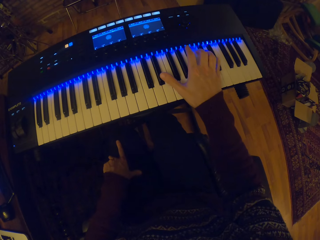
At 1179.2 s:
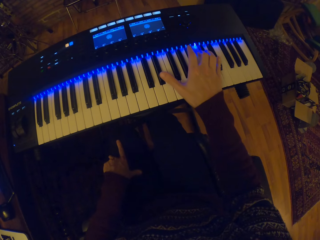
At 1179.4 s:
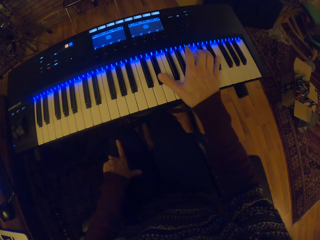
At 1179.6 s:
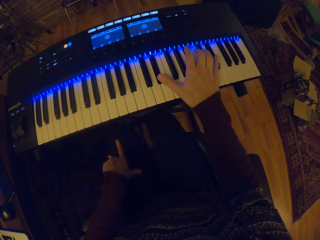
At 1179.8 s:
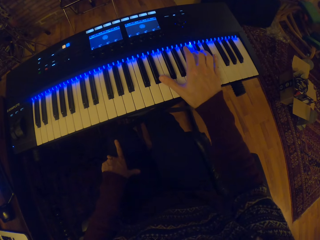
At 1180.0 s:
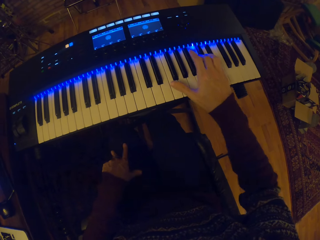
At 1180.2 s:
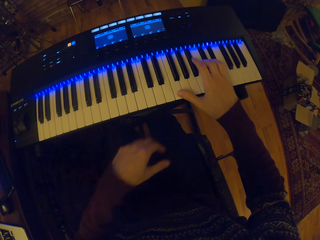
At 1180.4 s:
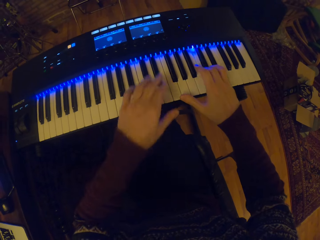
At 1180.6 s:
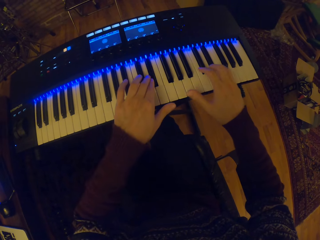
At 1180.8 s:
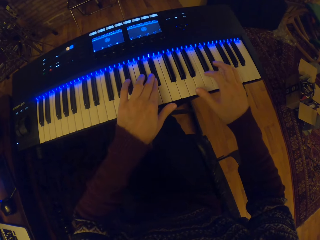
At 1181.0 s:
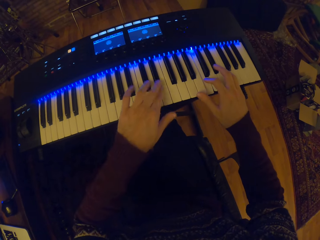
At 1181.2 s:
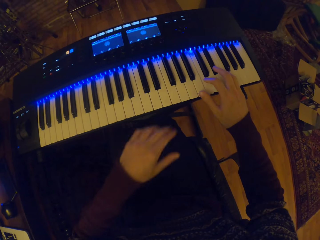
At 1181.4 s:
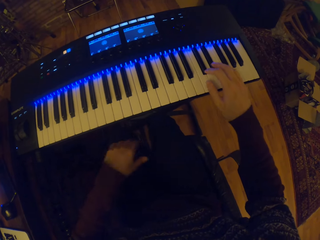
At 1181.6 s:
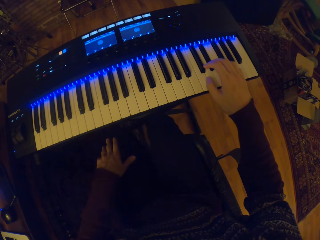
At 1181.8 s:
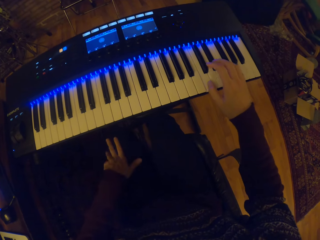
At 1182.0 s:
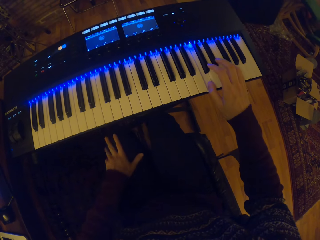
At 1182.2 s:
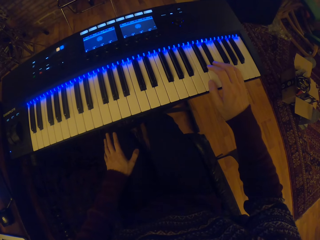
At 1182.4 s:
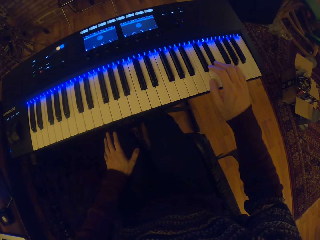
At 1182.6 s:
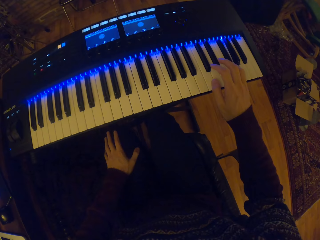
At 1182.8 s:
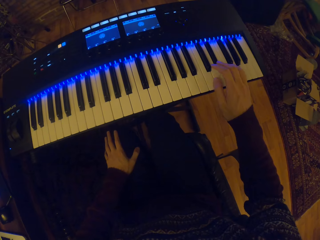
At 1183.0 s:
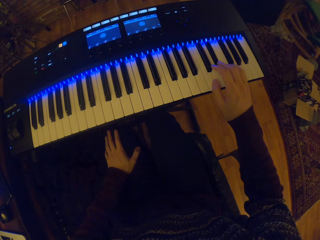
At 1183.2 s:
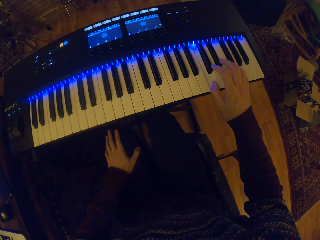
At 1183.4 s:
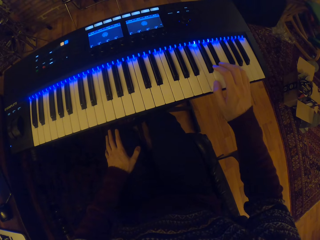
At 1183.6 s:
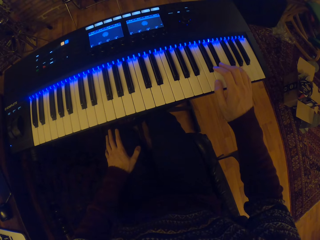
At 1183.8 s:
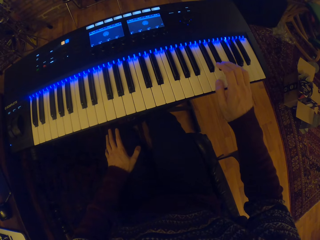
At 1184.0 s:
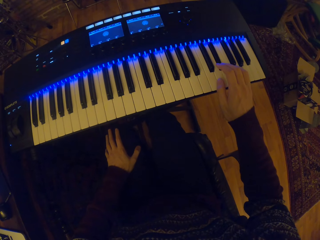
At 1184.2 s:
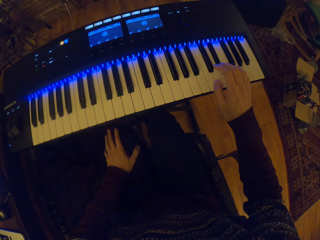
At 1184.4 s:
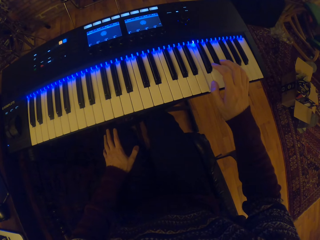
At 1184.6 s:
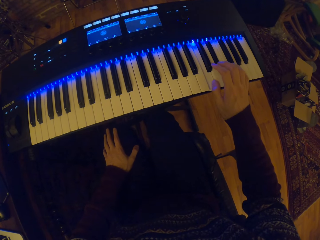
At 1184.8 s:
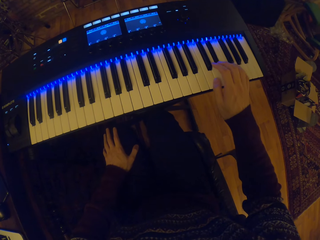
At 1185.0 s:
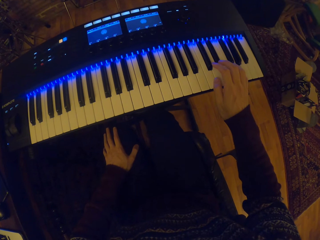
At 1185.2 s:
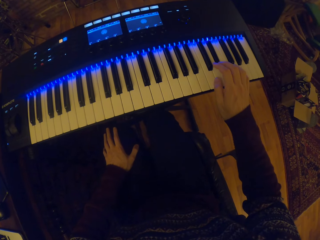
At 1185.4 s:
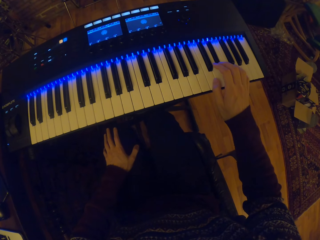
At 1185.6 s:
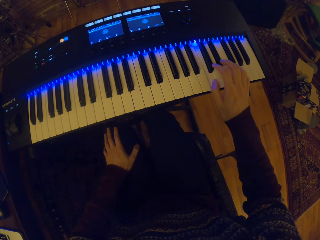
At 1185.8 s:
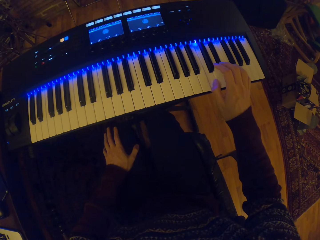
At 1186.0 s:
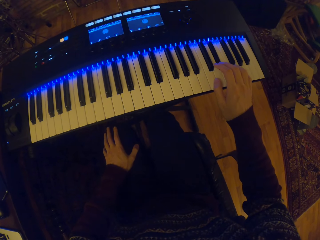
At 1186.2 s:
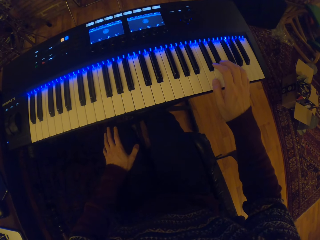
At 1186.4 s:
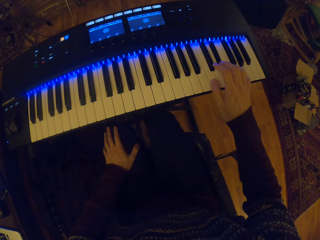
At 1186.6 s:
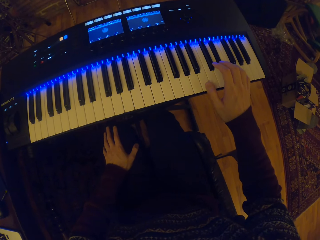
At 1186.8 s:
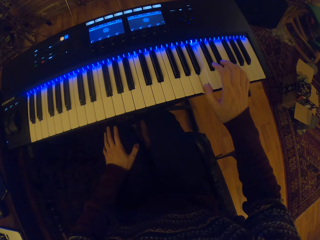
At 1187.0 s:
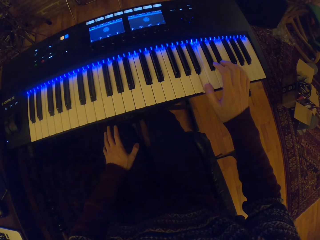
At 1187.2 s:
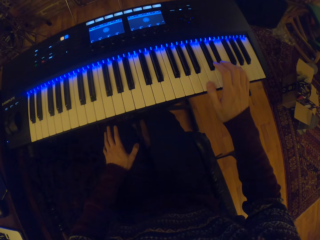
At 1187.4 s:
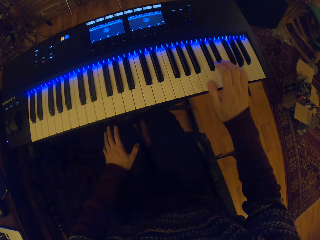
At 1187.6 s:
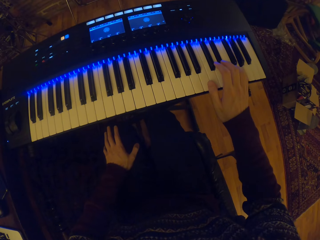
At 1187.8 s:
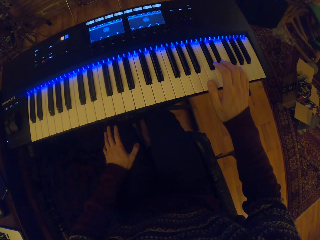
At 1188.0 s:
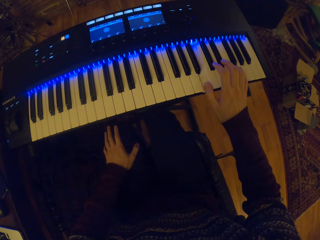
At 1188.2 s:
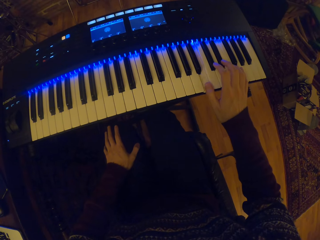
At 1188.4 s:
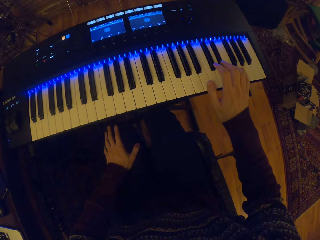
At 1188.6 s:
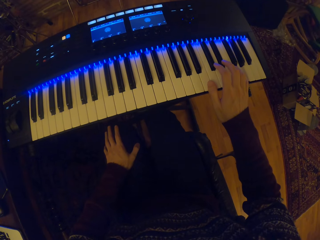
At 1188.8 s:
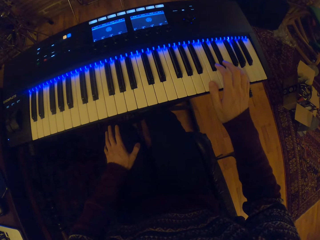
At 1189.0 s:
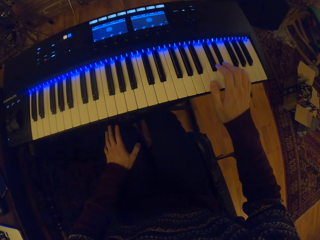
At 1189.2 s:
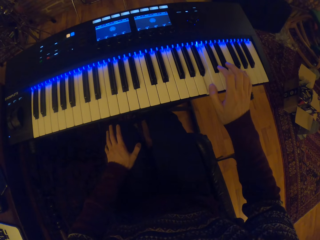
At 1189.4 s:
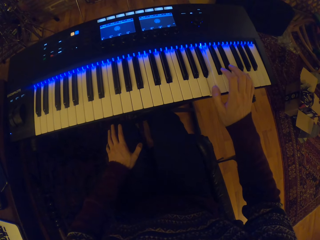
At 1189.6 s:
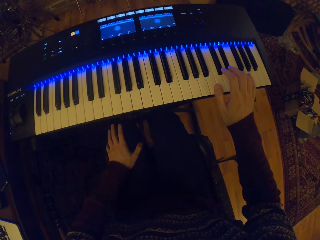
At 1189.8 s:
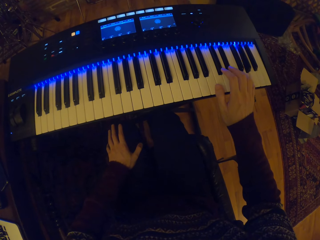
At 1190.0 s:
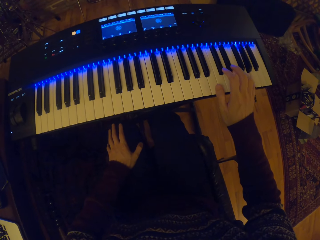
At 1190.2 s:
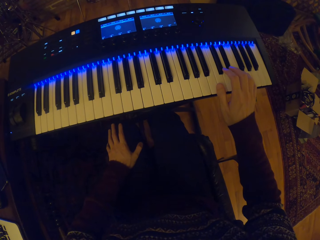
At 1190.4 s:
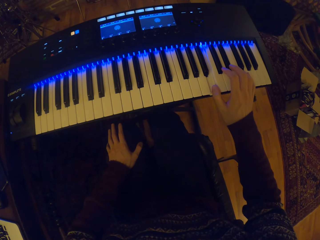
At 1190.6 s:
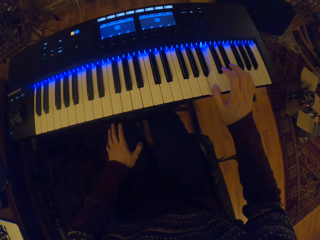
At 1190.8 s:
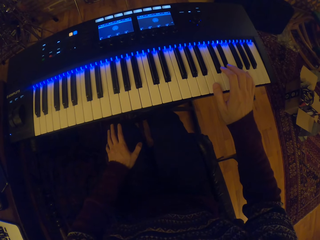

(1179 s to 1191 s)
The camera wearer plays the piano with both hands. He plays the piano with his right hand.

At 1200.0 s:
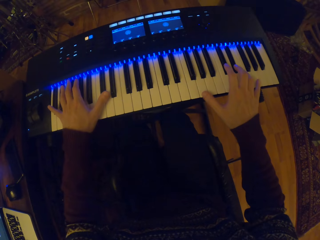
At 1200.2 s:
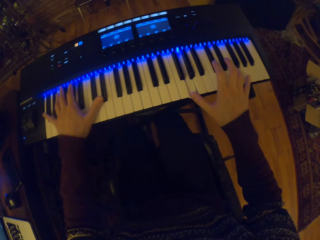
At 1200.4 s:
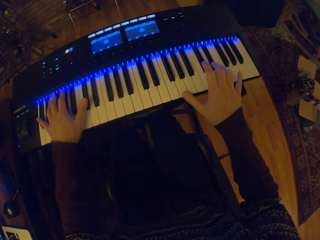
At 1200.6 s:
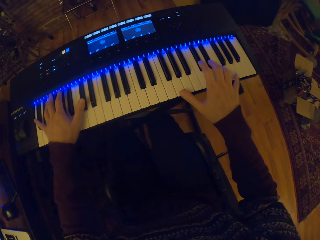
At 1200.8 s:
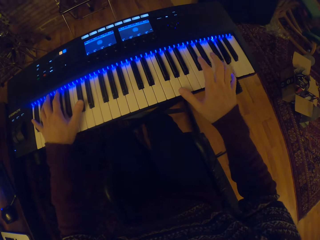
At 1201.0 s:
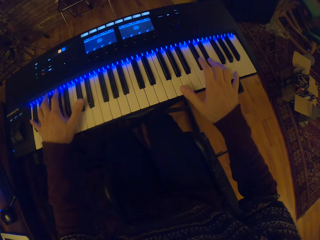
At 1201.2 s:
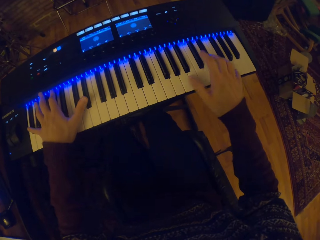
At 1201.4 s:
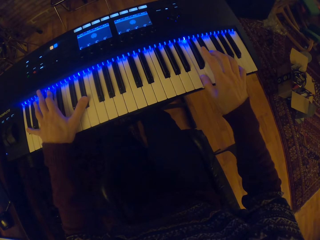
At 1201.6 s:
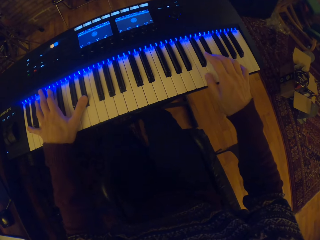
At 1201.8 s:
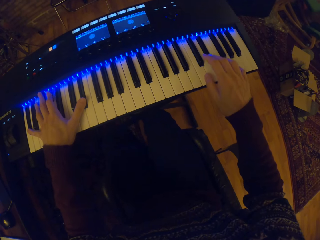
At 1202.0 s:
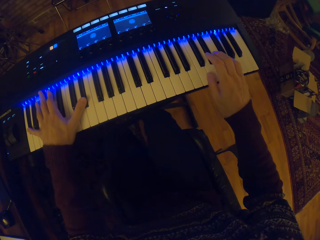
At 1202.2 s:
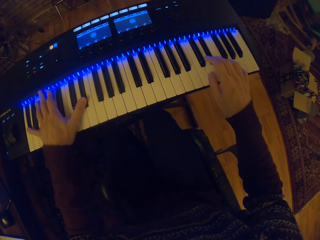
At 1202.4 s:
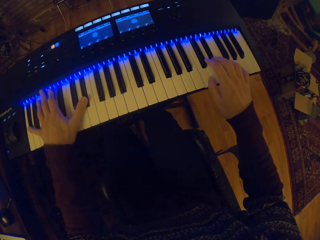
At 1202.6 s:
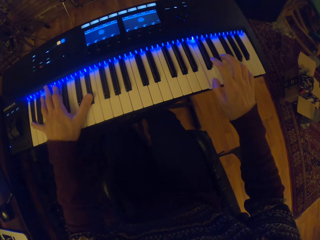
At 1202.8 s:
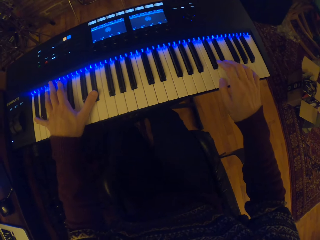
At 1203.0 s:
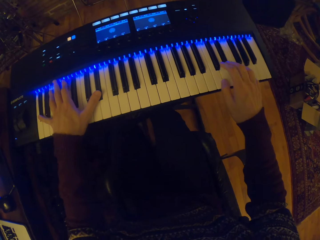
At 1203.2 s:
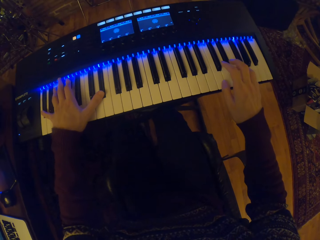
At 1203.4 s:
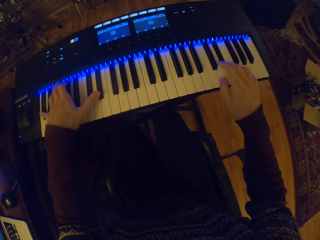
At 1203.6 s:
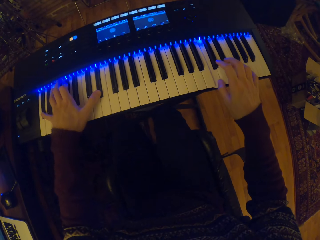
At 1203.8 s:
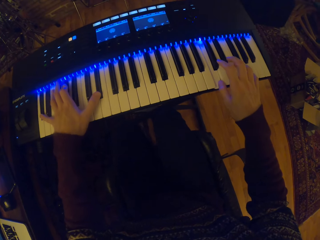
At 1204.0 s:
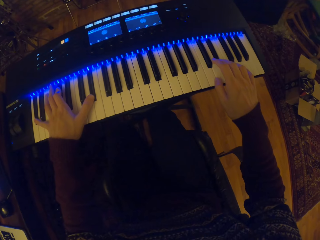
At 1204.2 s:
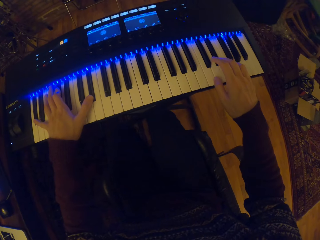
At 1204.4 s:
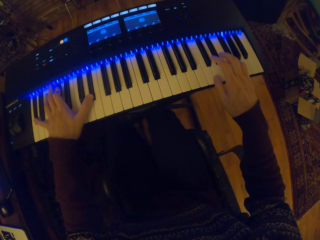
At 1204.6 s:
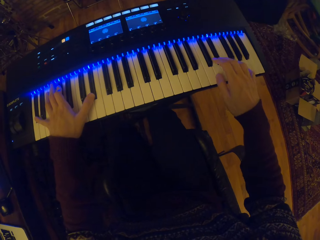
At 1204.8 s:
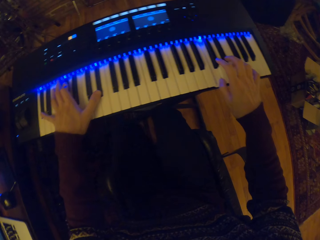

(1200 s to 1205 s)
The camera wearer plays the piano with both hands.
